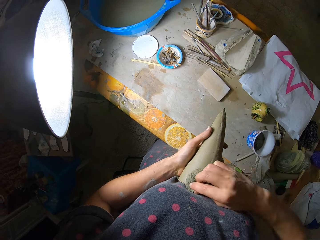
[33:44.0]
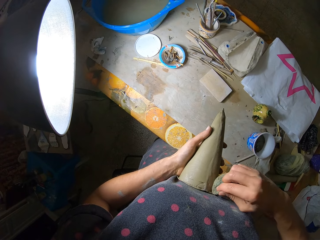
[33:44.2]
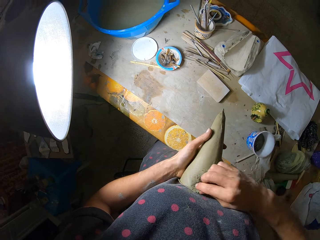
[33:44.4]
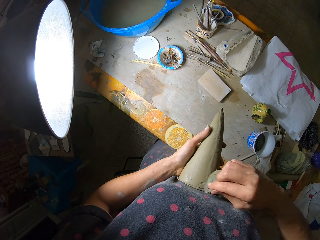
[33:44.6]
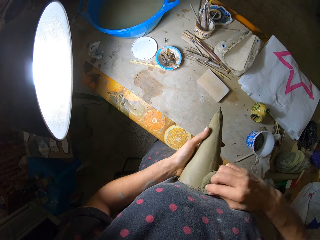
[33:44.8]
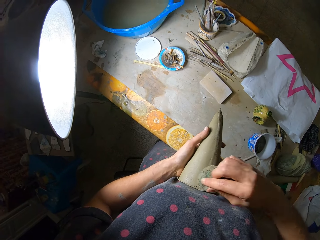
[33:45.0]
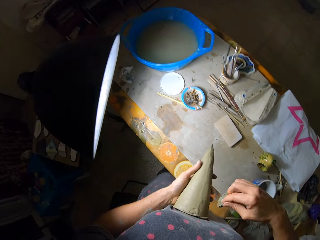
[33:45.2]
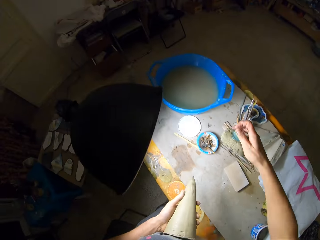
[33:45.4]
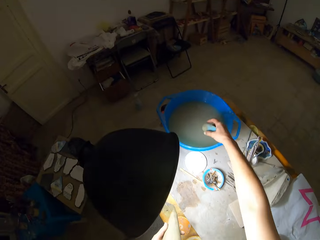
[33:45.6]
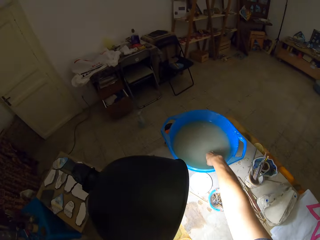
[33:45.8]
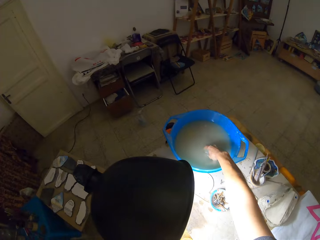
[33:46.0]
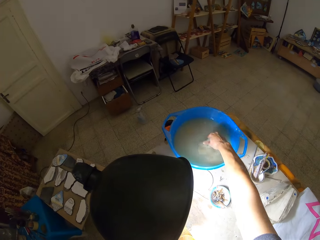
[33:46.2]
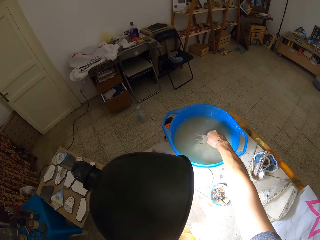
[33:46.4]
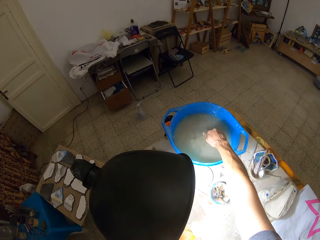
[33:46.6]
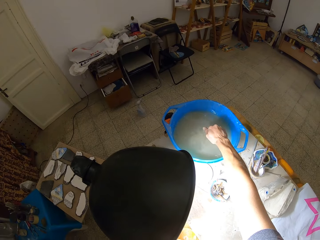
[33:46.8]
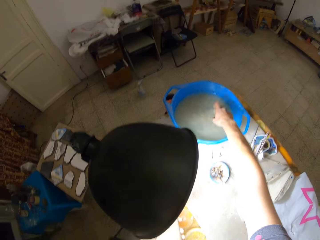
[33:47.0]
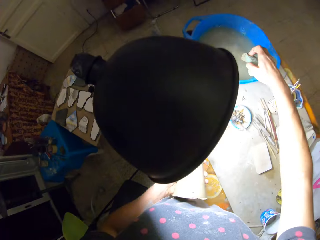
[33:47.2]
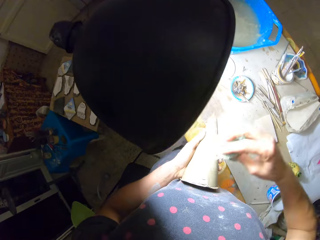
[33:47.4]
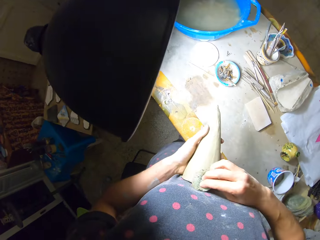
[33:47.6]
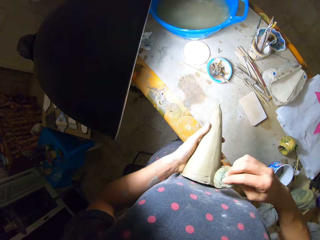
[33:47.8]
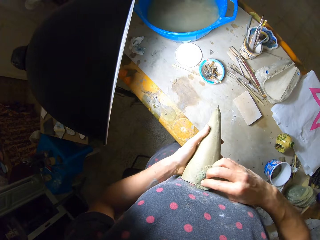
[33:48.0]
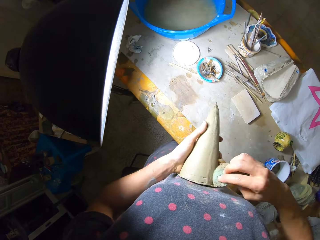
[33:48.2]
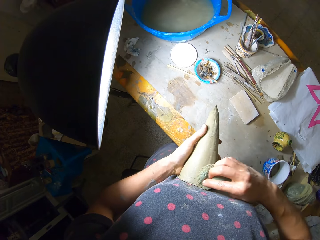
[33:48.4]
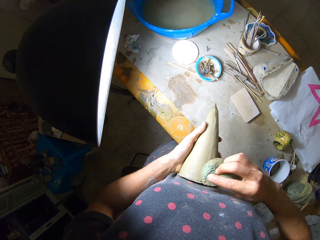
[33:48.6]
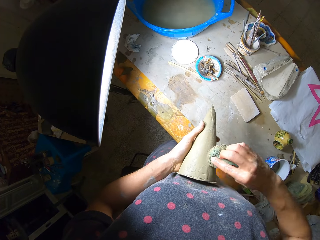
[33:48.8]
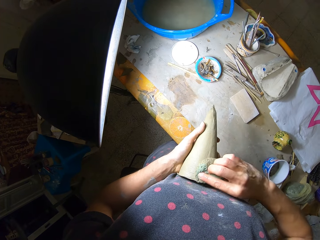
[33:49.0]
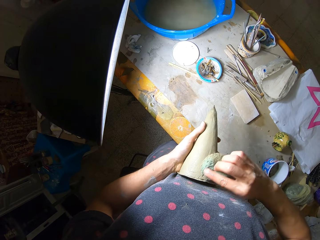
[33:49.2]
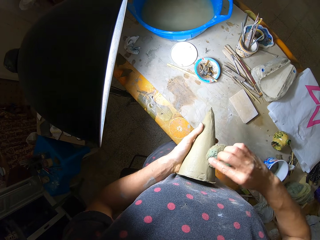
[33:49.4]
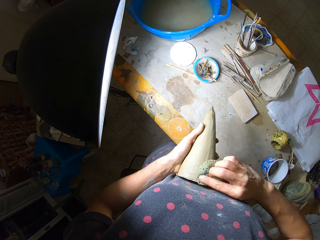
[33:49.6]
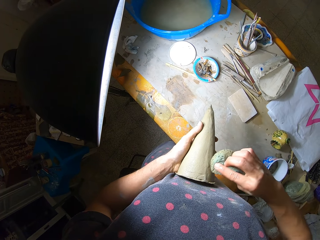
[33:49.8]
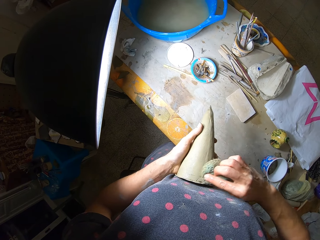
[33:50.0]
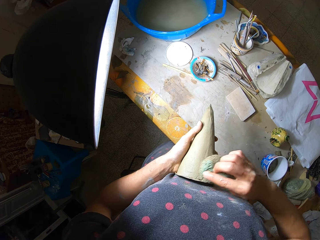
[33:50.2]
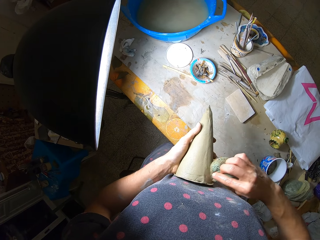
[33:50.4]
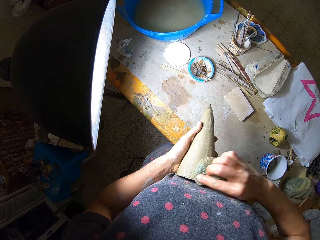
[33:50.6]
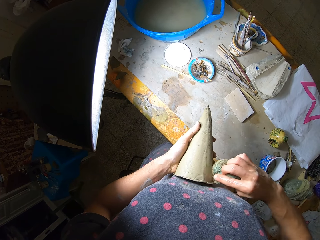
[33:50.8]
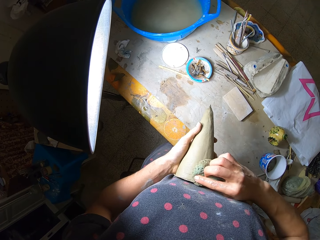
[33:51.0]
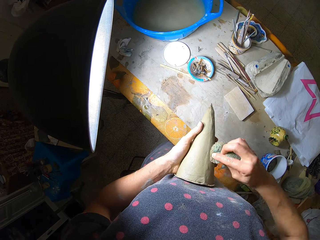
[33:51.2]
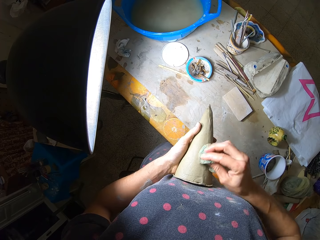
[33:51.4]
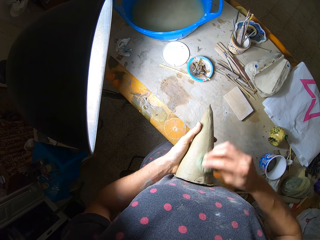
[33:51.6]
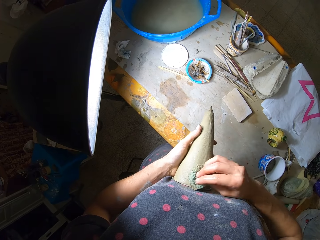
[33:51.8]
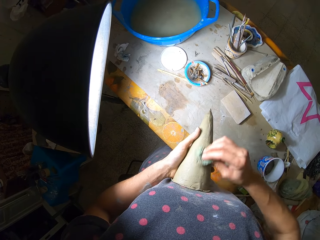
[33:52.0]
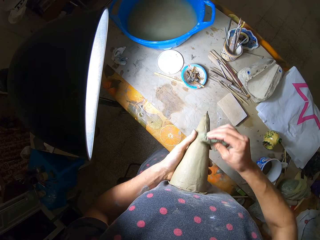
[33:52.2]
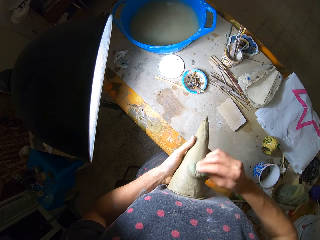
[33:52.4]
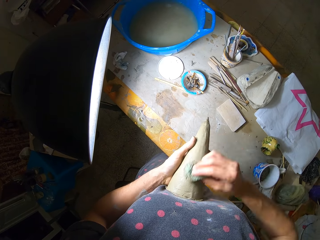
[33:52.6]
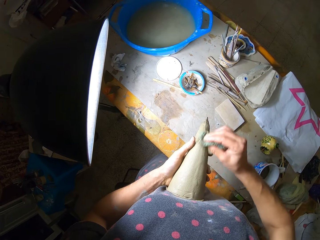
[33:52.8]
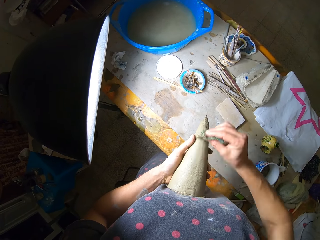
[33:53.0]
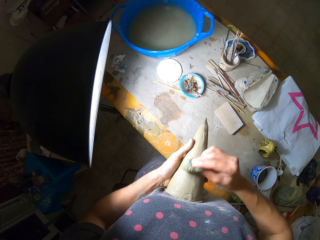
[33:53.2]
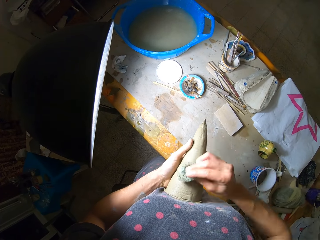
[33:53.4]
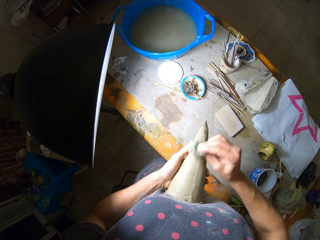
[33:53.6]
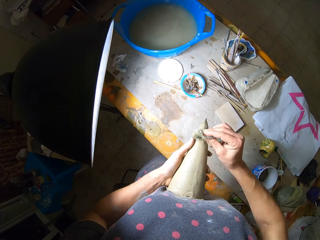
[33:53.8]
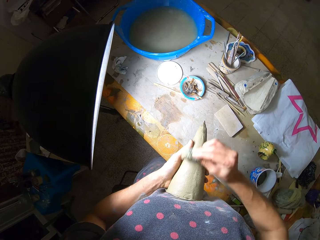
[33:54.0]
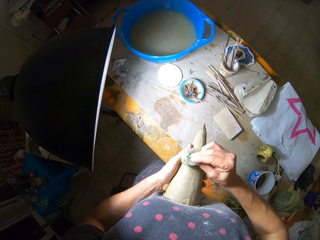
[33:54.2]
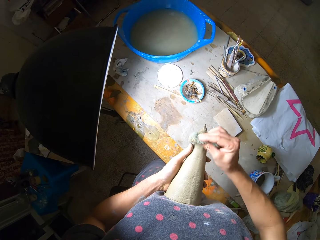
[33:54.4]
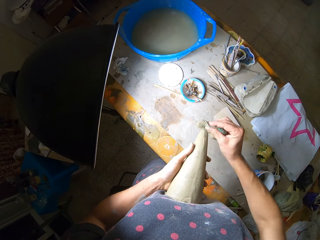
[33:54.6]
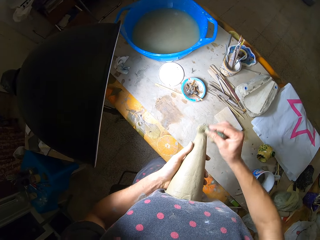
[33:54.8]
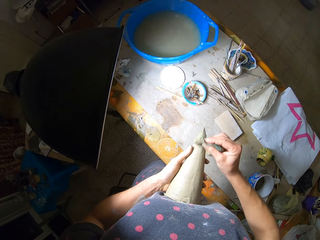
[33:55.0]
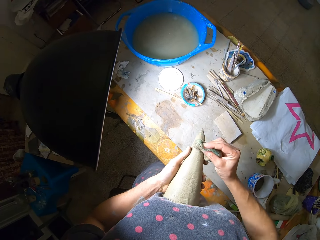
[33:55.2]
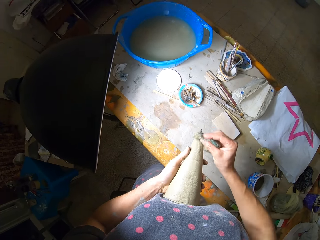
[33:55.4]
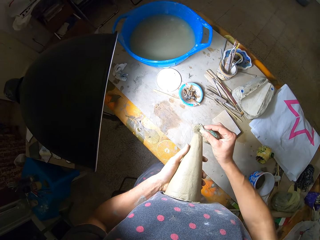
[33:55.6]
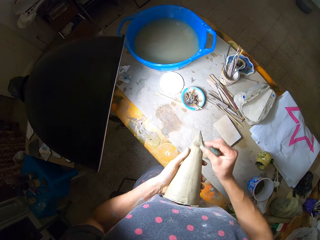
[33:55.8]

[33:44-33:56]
The camera wearer dips the sponge into the blue bucket of water on the table with her right hand. She squeezes out the water from the sponge into the blue bucket of water on the table with her right hand. She cleans the ceramic cone art in her left hand on her stomach with the sponge in her right hand.

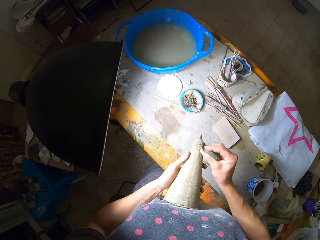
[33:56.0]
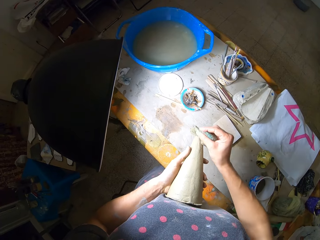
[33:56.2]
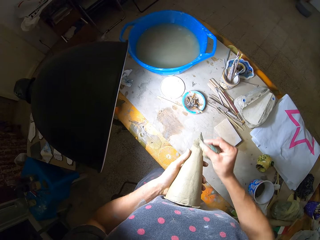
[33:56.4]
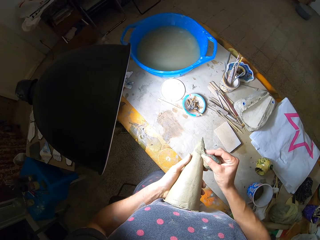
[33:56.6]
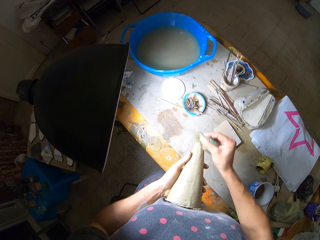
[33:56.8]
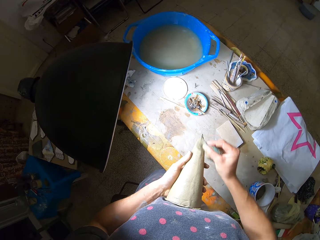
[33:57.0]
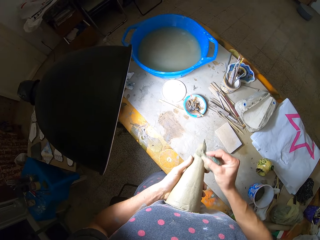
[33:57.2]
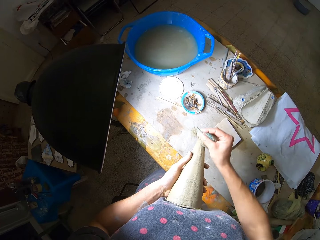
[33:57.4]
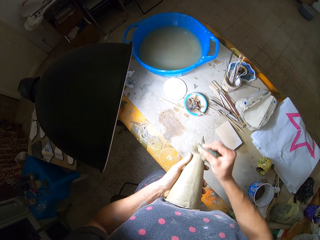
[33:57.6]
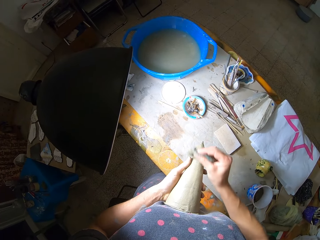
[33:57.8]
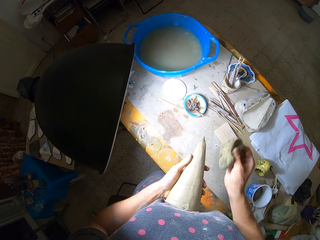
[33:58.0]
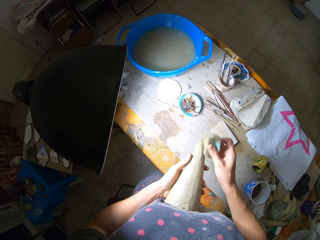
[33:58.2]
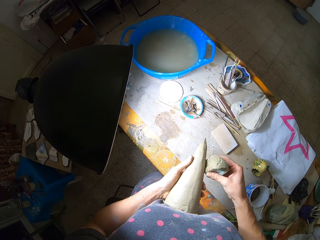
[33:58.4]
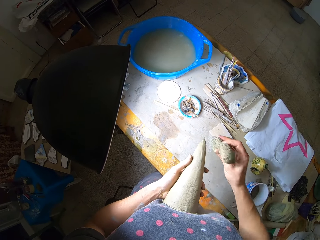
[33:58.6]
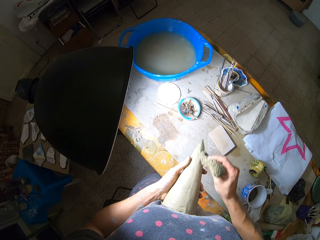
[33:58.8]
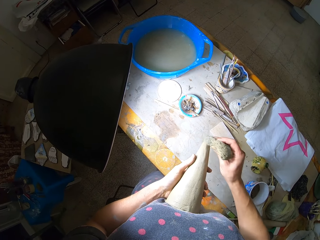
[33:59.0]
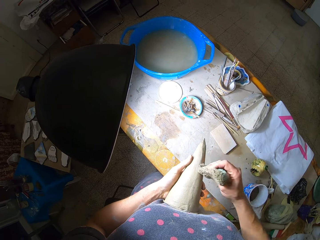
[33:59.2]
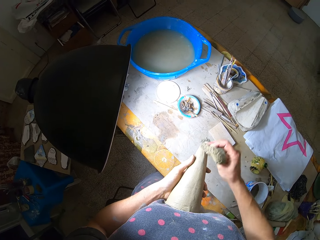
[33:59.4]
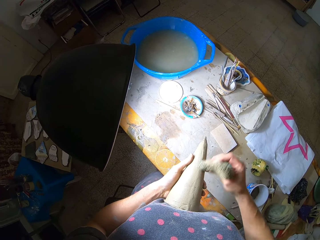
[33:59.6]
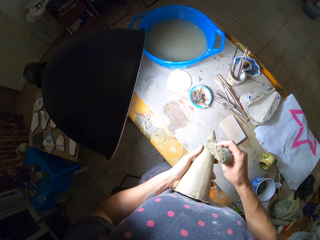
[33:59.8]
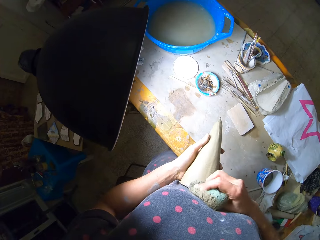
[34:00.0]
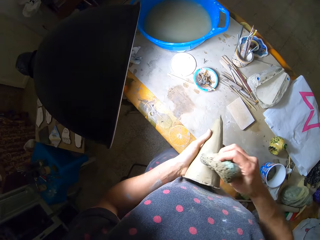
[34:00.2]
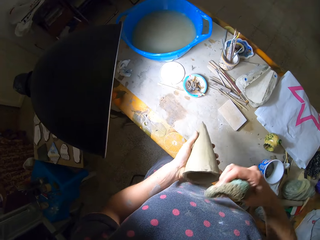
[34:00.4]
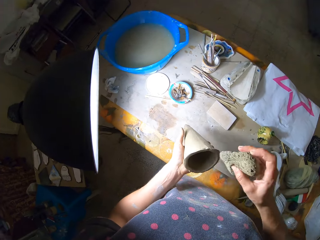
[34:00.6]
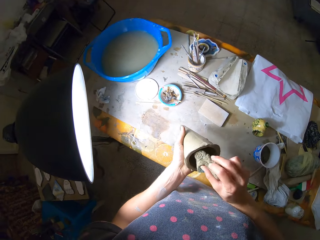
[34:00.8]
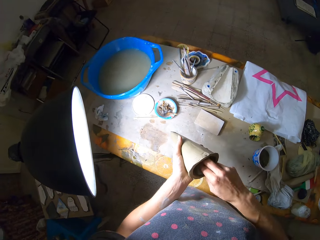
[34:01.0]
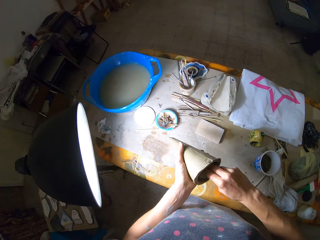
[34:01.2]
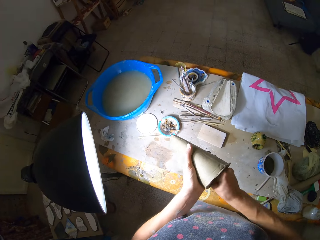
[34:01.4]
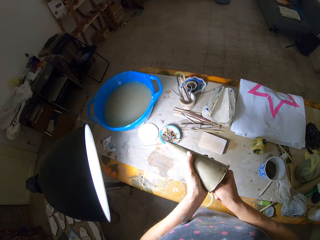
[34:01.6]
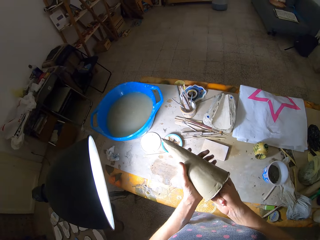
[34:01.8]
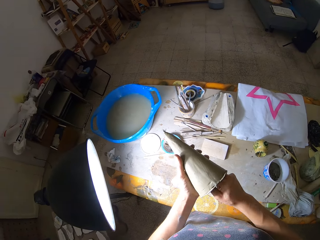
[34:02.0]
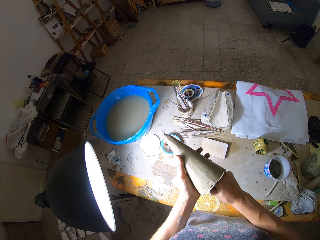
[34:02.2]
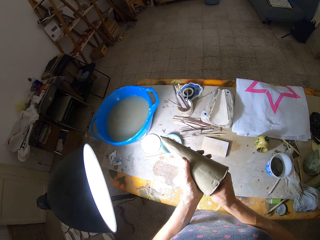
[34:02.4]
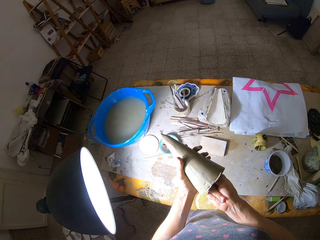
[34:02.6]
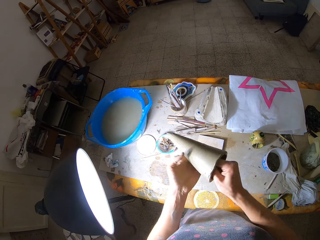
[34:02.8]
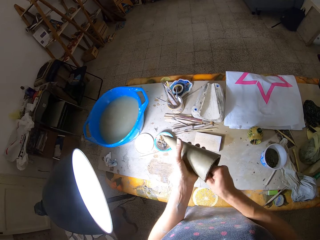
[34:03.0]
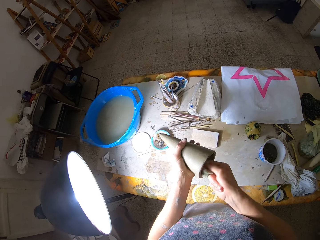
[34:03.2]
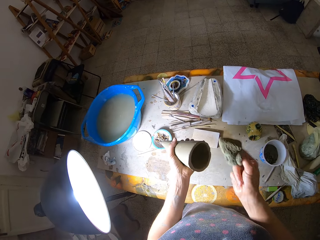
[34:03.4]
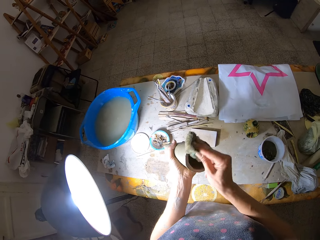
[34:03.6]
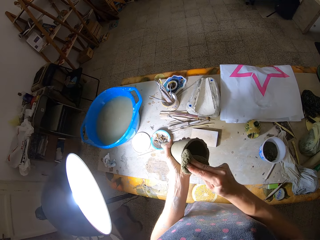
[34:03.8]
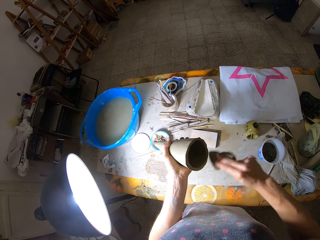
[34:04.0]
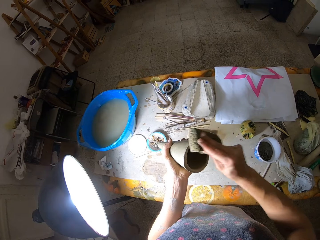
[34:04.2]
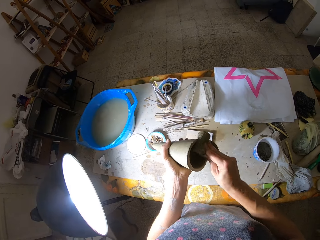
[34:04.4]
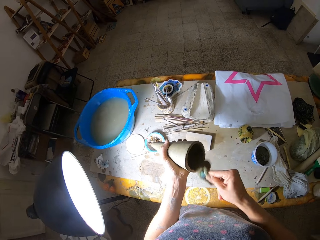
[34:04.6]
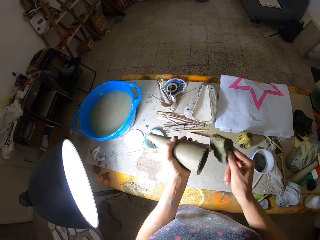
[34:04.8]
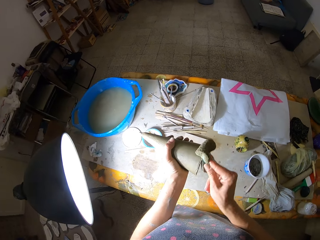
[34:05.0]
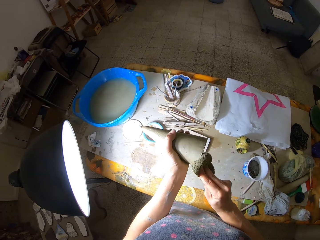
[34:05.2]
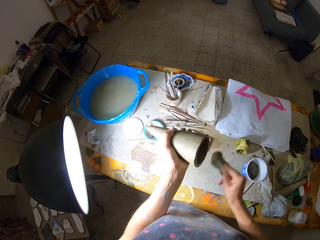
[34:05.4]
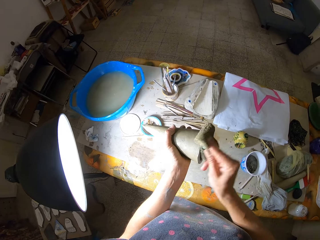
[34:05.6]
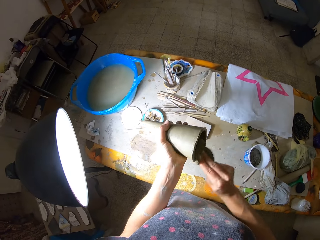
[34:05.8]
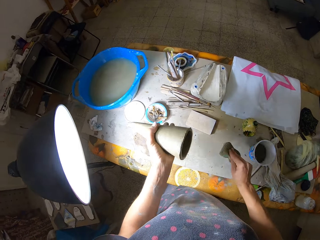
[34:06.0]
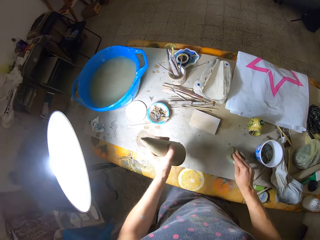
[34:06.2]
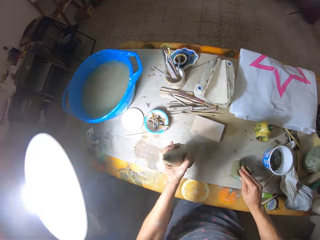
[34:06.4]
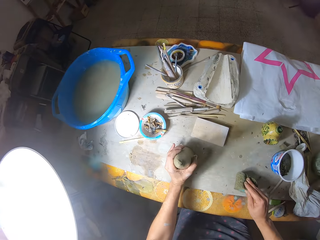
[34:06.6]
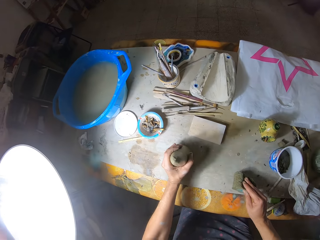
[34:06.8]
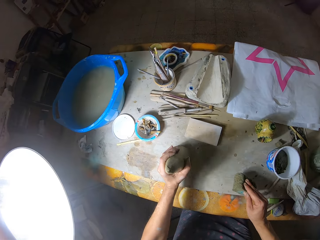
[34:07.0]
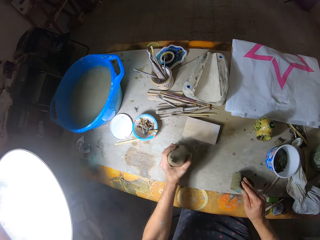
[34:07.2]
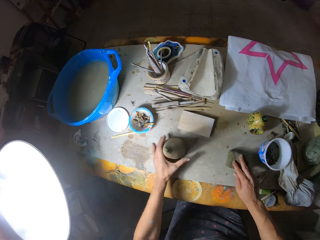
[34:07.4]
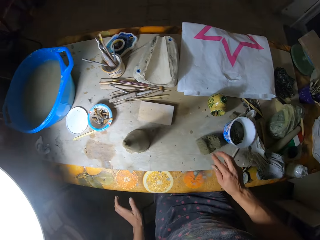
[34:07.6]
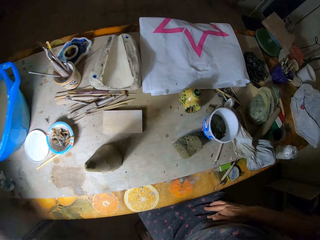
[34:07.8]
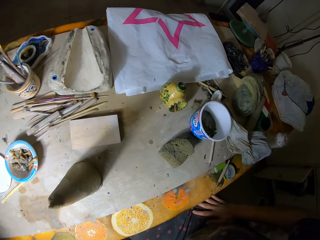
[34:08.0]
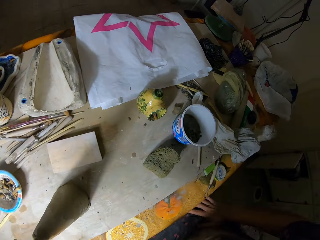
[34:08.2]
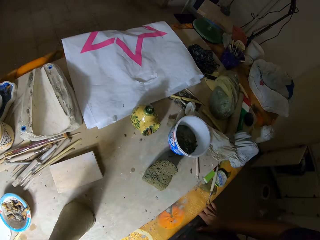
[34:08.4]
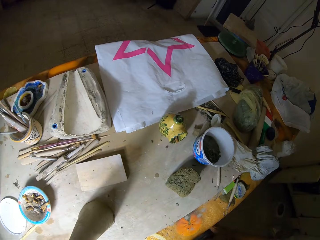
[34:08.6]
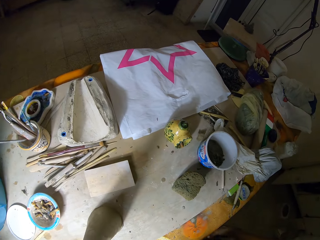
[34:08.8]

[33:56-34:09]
The camera wearer cleans the inside of the ceramic cone art in her left hand with the sponge in her right hand. She bangs the ceramic cone art in her left hand on the table. She drops the sponge in her right hand on the table and drops the ceramic cone art in her left hand on the table.
